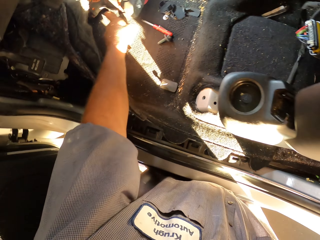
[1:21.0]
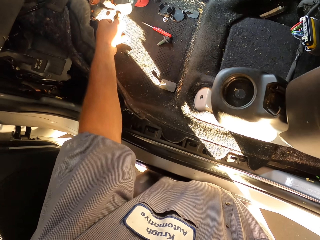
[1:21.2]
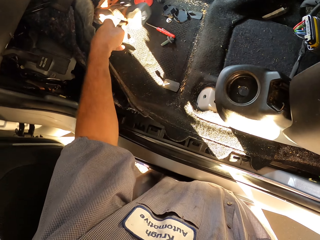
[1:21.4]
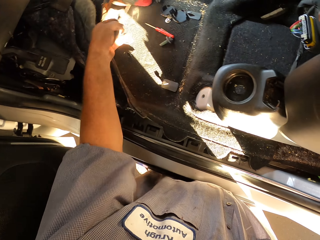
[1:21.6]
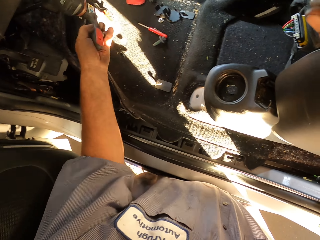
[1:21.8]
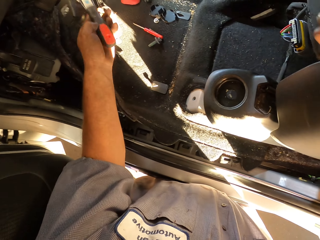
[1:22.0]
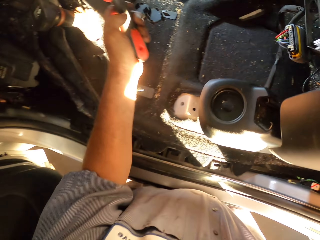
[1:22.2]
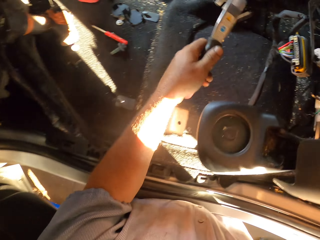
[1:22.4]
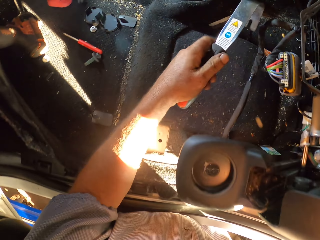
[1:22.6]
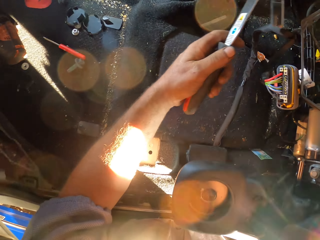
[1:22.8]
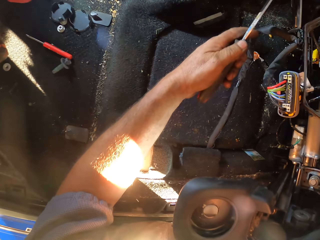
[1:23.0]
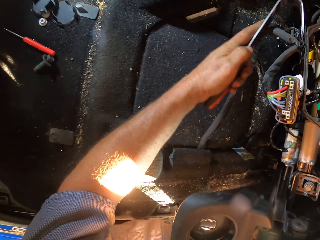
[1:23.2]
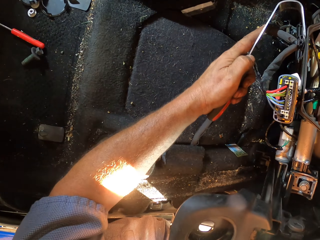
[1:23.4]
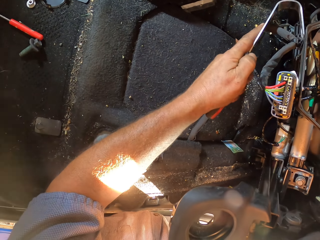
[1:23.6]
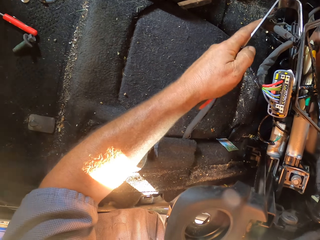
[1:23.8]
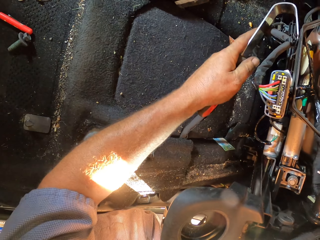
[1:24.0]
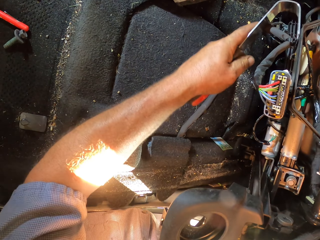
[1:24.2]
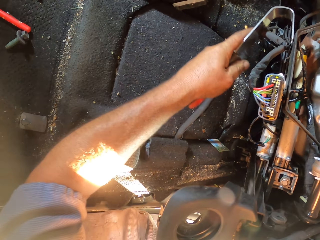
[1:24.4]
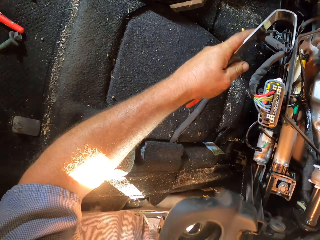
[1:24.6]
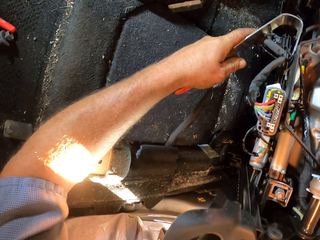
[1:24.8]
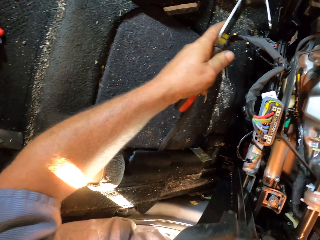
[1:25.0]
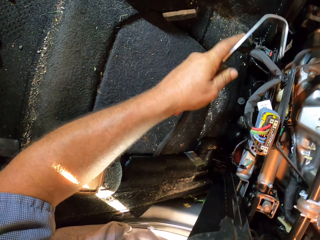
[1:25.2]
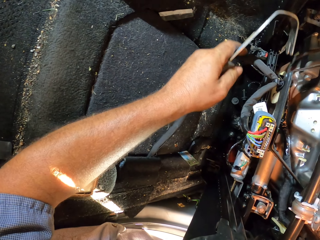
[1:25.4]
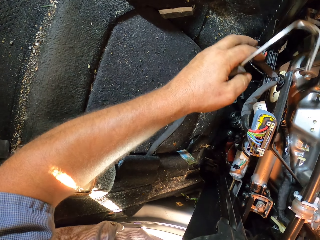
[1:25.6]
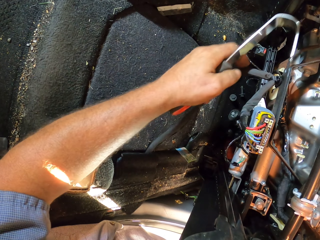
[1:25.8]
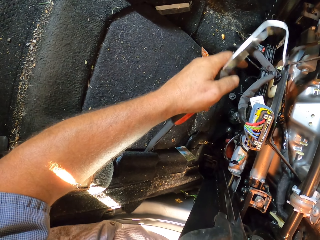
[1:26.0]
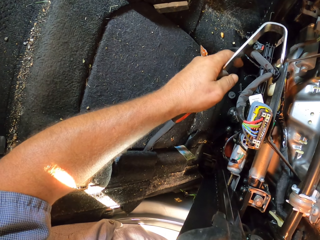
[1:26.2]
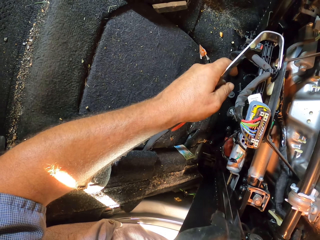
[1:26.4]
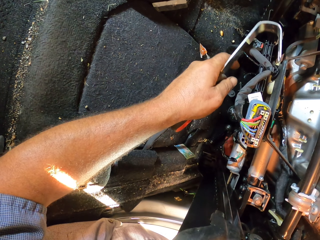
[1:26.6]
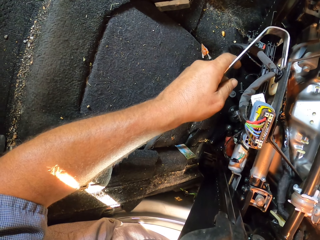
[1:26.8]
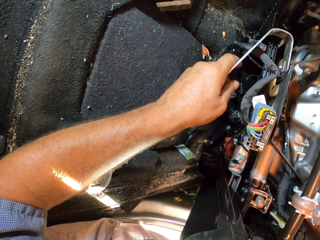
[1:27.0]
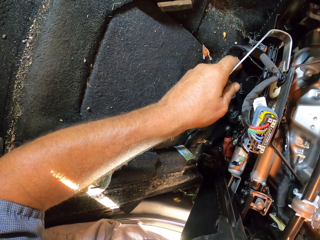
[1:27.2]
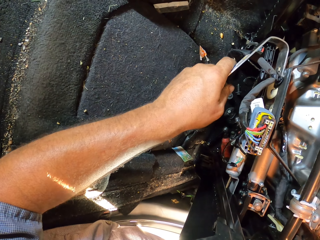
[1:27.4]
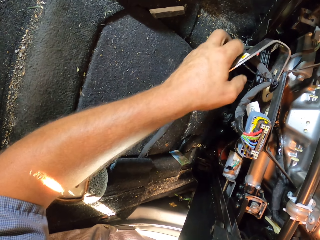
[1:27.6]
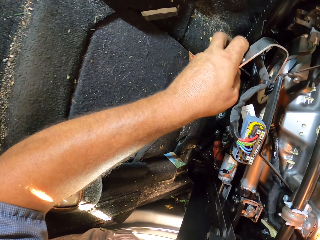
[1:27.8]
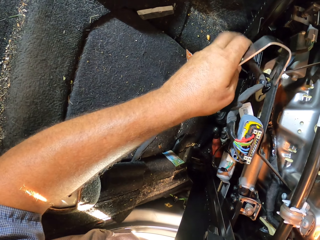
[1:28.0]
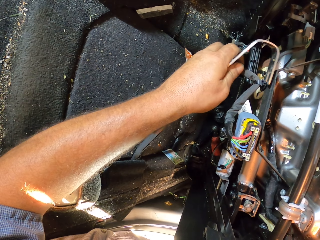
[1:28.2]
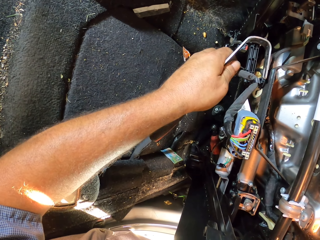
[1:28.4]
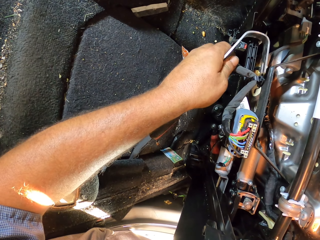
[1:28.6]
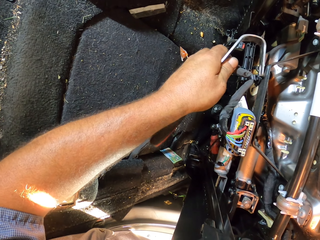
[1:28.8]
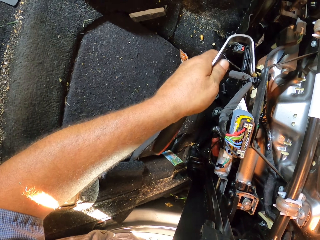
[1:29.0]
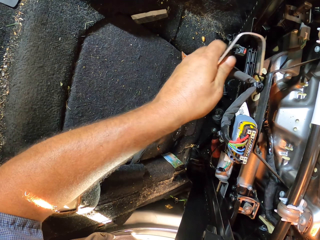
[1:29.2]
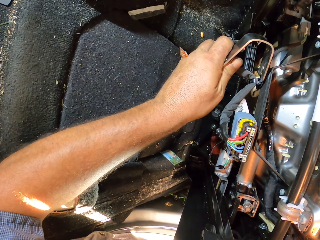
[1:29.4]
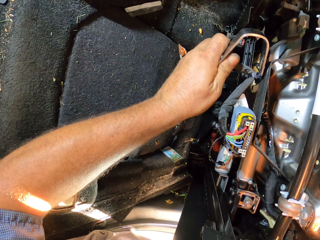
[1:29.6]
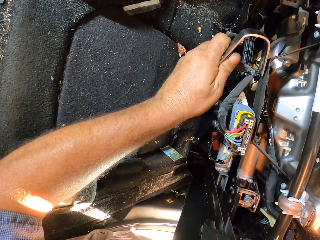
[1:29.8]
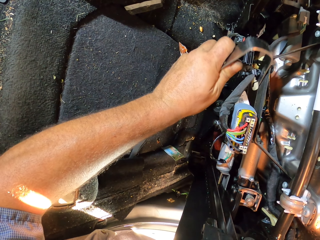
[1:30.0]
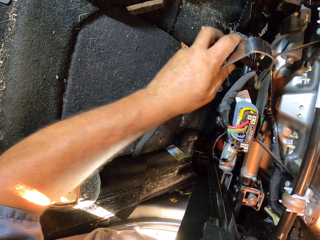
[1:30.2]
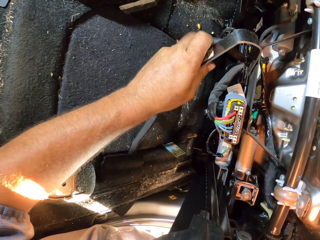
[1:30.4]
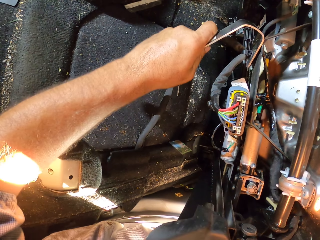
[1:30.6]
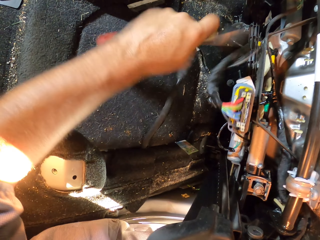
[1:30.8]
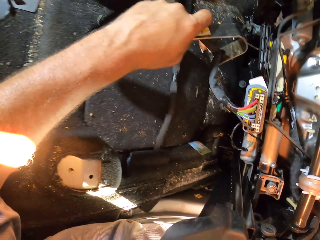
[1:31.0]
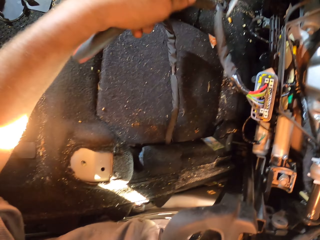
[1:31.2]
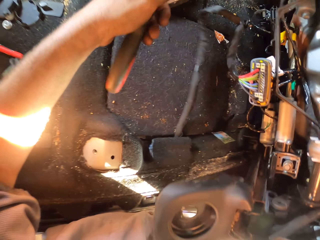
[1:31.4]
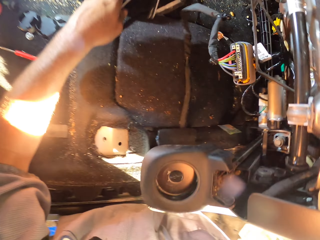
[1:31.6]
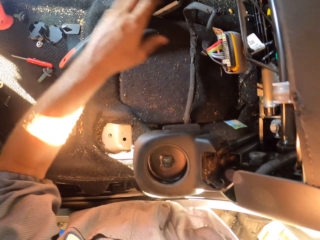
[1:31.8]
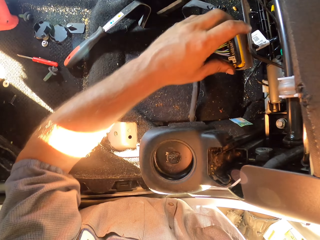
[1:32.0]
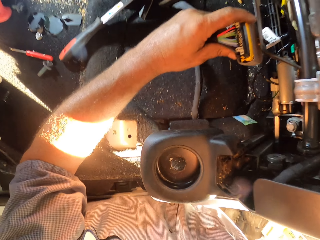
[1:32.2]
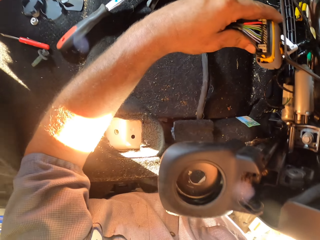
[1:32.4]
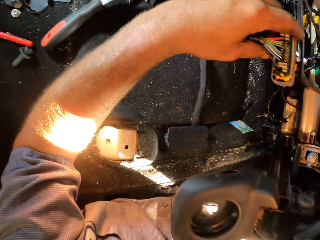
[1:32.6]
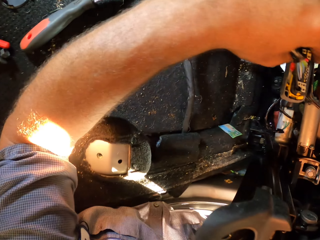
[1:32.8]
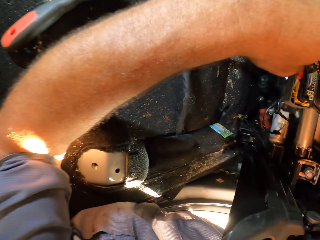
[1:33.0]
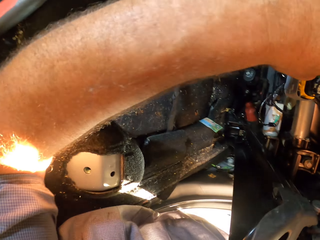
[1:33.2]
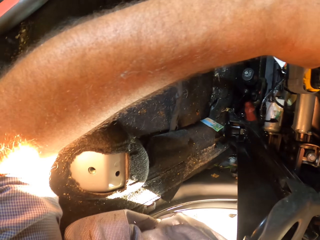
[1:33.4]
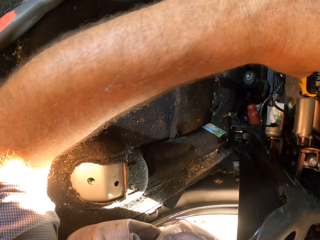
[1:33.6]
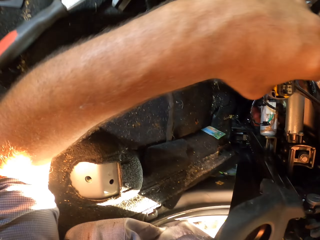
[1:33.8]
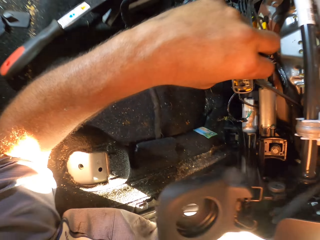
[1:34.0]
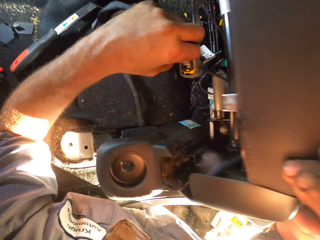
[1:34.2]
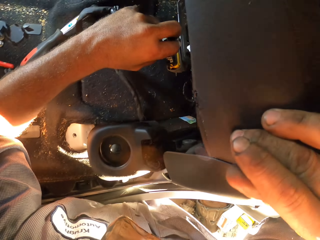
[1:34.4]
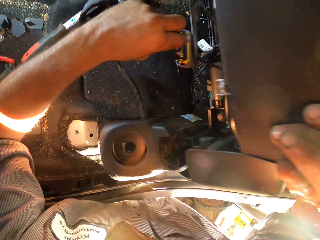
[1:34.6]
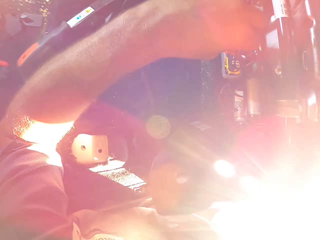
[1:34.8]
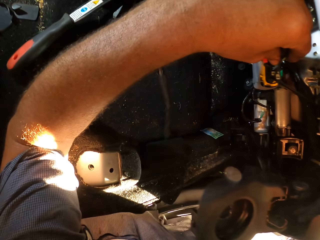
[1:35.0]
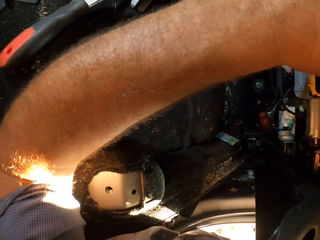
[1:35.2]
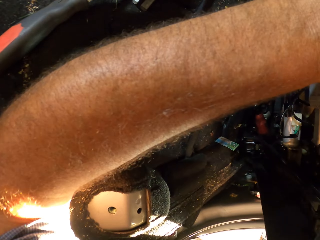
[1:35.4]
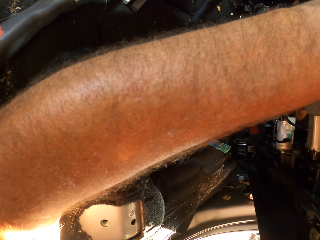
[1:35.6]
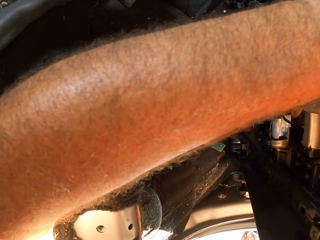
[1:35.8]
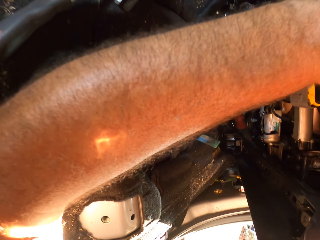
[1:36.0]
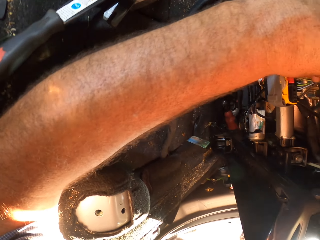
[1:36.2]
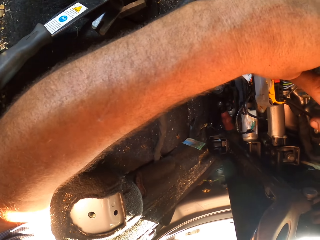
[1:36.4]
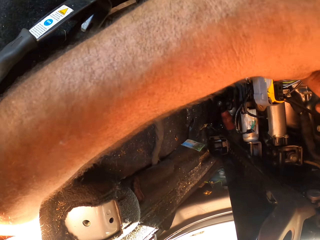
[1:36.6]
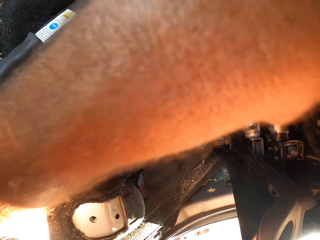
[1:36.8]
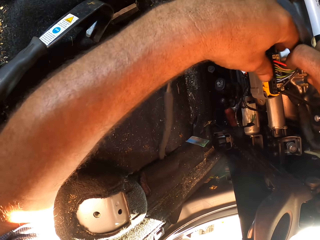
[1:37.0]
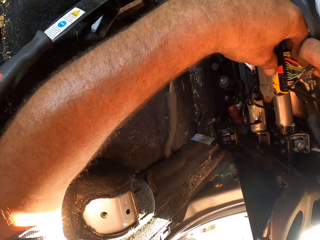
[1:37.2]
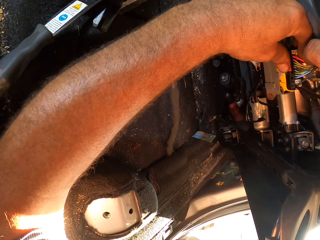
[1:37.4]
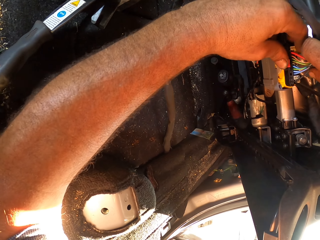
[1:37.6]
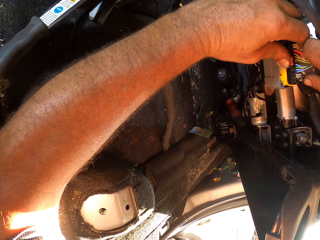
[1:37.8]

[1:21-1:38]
The camera wearer picks something. They open the seat. They pull the wires. They touch the wires. They disconnect the wires from the seat.

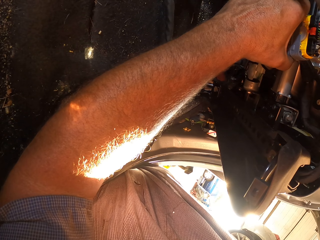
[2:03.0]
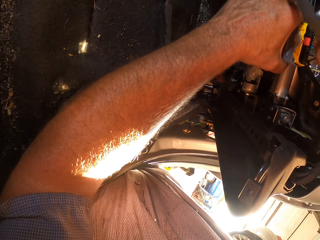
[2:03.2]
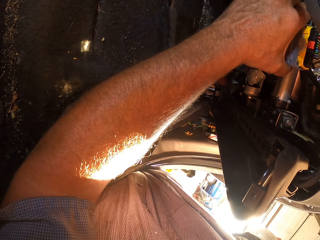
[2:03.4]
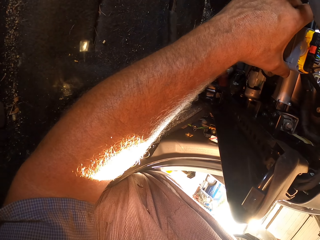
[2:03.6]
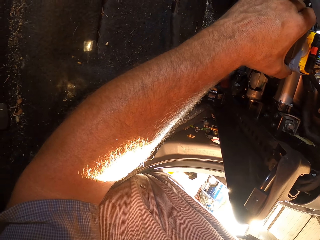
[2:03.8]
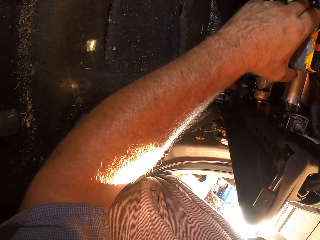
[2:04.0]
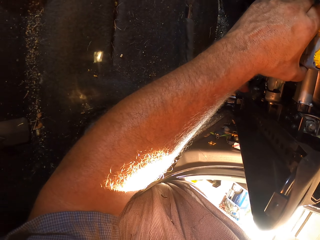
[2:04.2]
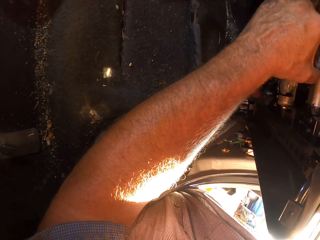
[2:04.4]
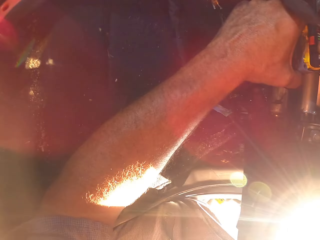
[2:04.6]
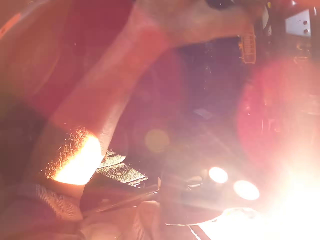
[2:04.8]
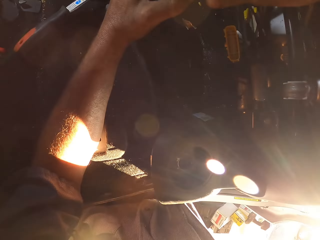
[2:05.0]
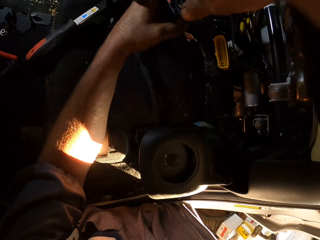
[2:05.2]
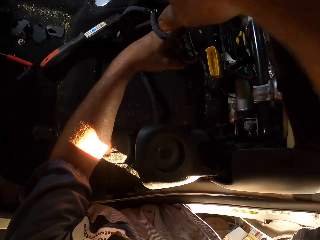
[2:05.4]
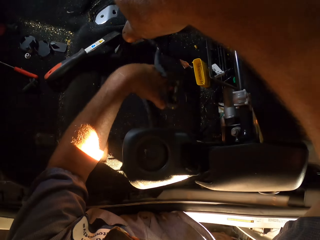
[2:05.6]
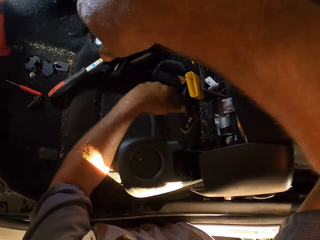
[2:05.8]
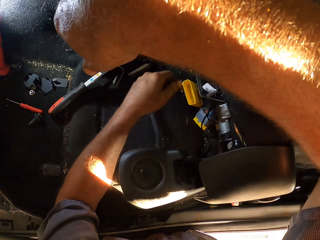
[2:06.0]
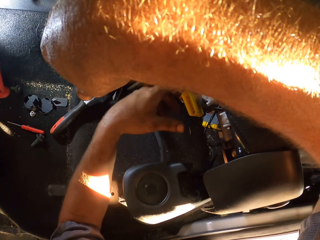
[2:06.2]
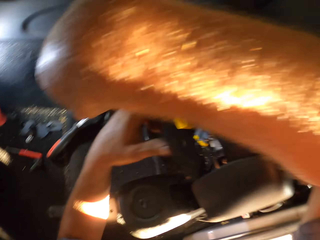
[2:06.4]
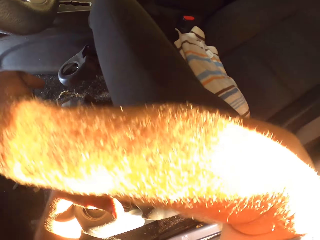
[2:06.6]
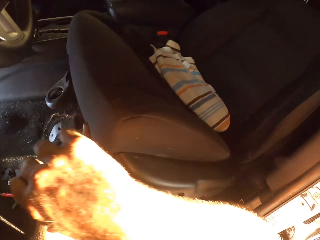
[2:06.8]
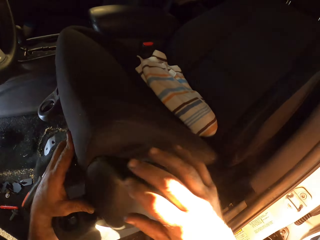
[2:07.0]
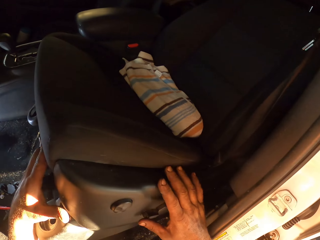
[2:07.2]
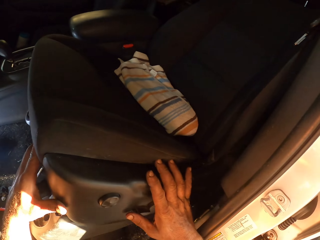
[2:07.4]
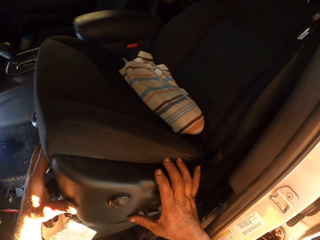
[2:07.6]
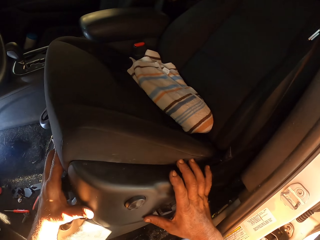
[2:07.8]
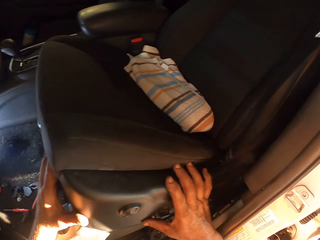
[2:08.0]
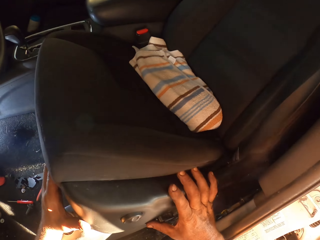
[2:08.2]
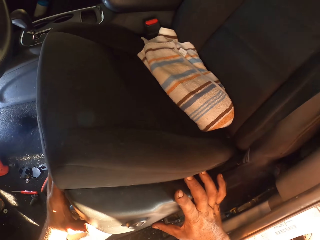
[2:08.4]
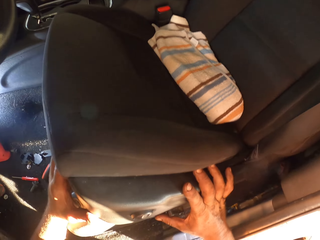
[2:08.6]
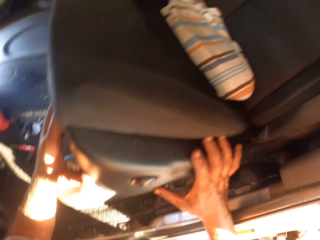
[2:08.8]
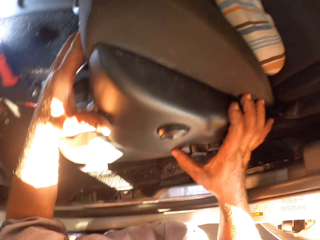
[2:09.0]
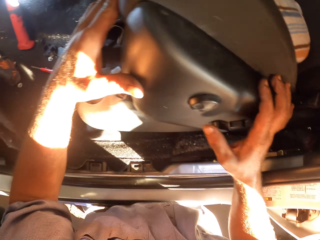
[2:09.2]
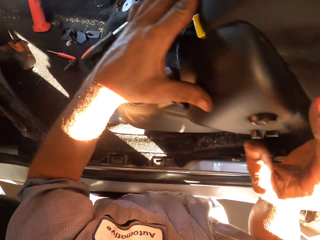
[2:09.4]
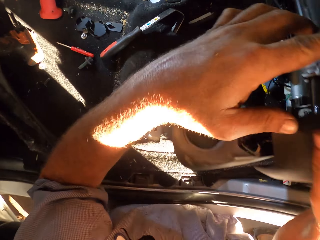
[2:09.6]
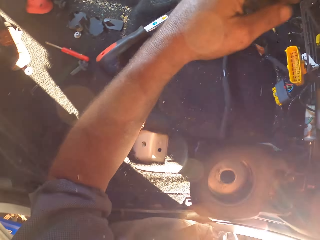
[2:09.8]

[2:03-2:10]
The camera wearer pulls the wires. They hold the seat. They push the seat.
